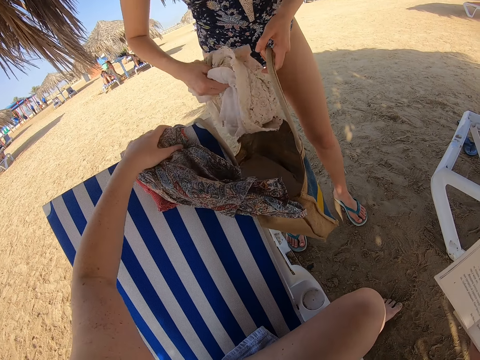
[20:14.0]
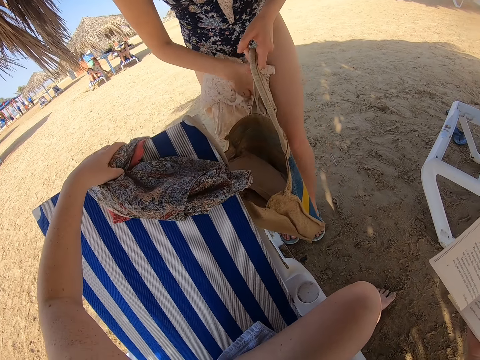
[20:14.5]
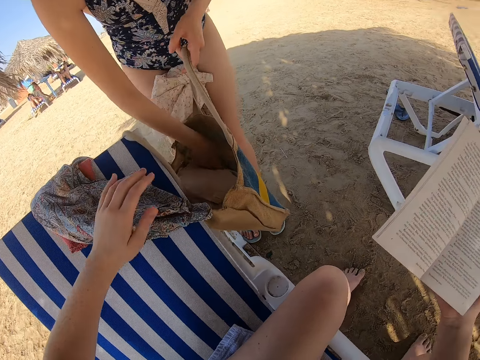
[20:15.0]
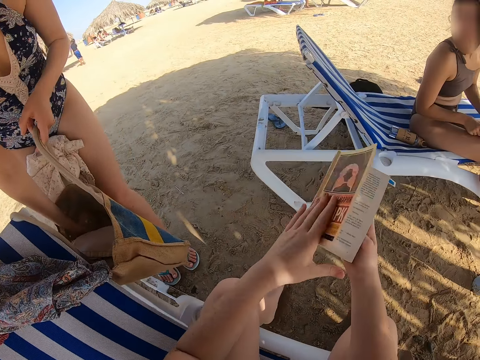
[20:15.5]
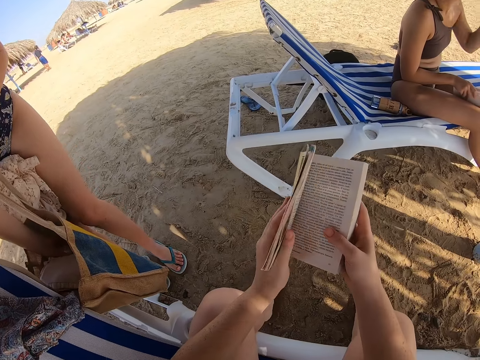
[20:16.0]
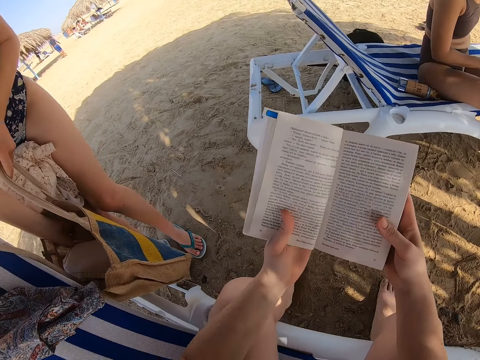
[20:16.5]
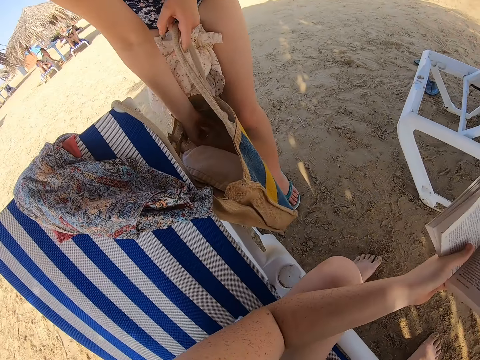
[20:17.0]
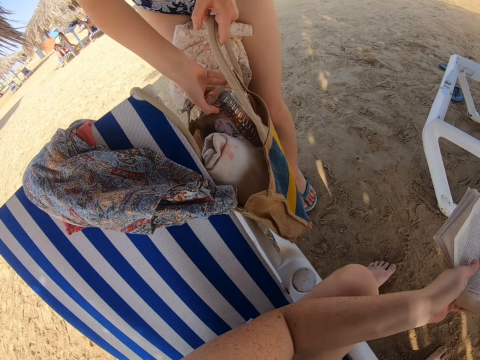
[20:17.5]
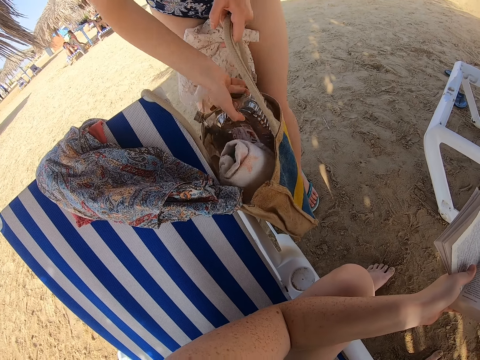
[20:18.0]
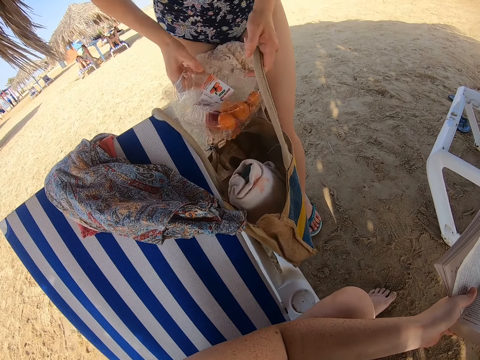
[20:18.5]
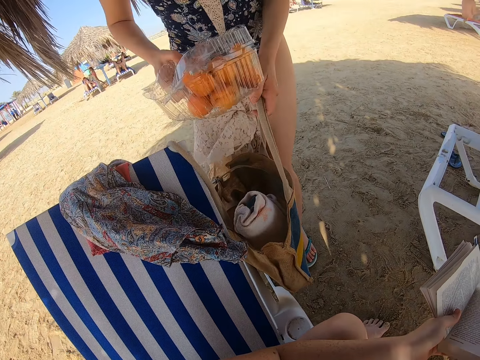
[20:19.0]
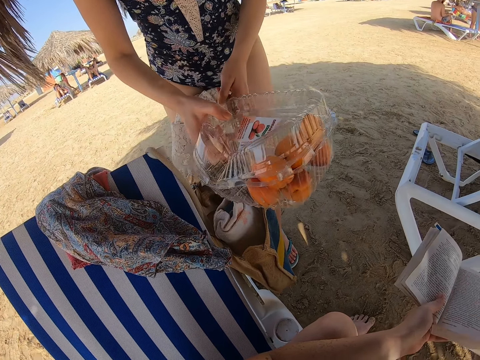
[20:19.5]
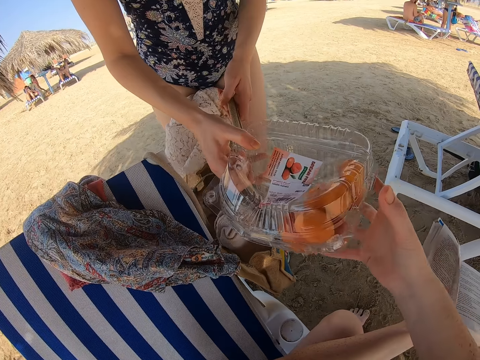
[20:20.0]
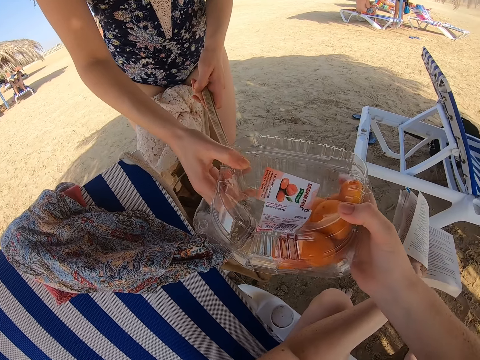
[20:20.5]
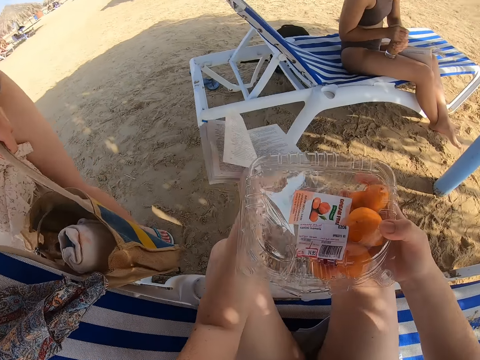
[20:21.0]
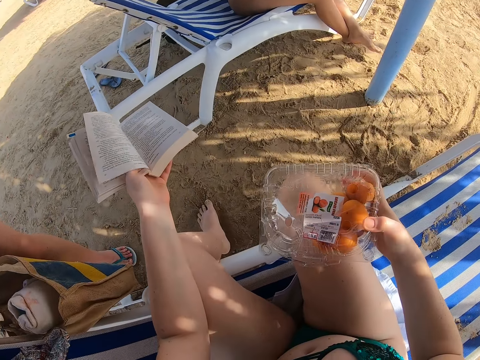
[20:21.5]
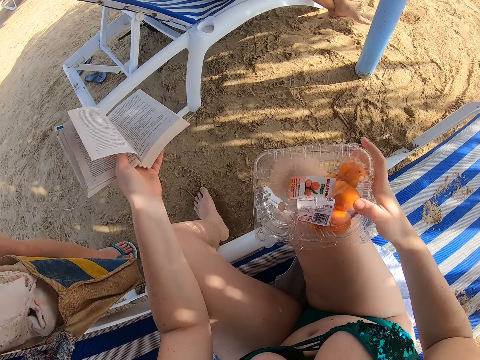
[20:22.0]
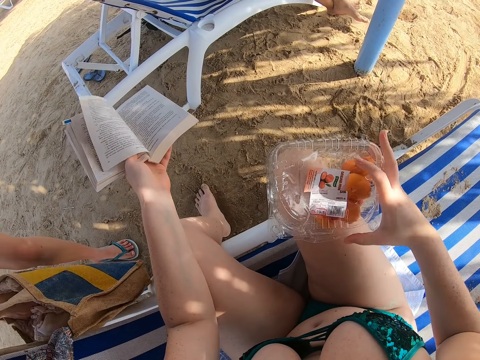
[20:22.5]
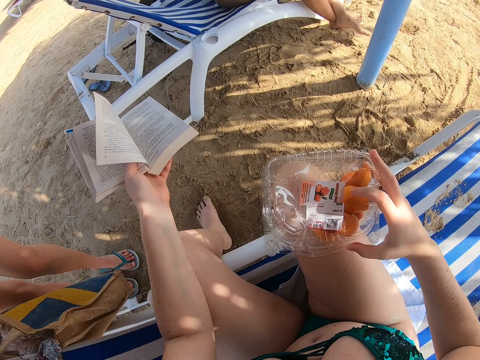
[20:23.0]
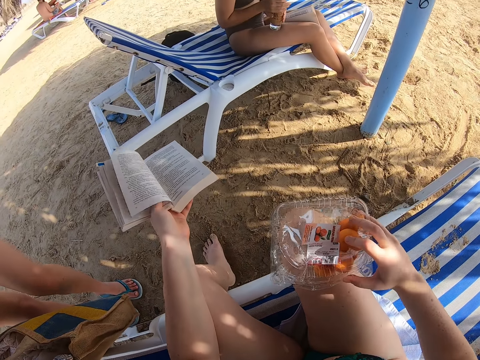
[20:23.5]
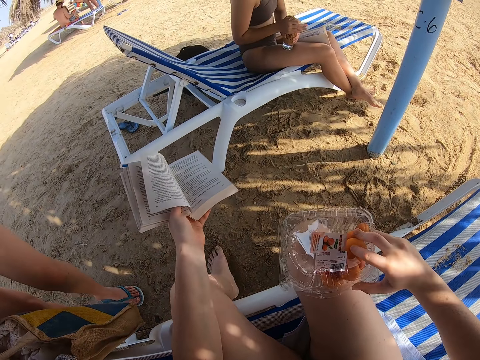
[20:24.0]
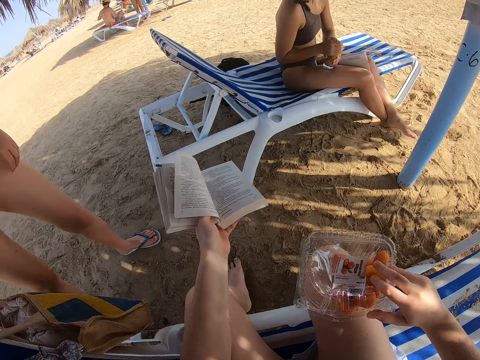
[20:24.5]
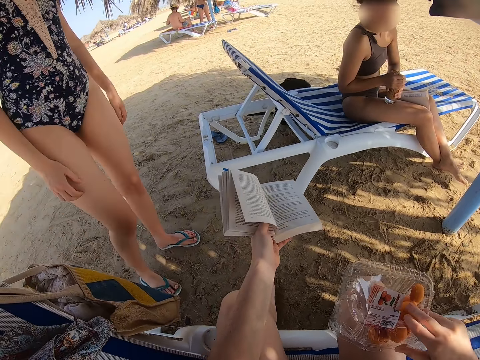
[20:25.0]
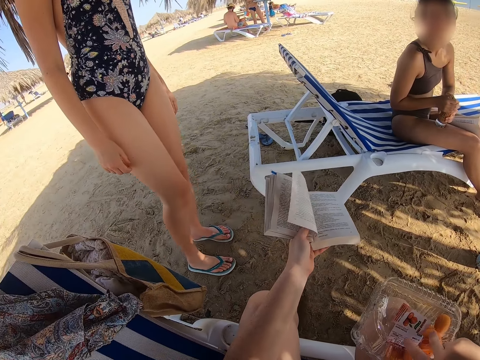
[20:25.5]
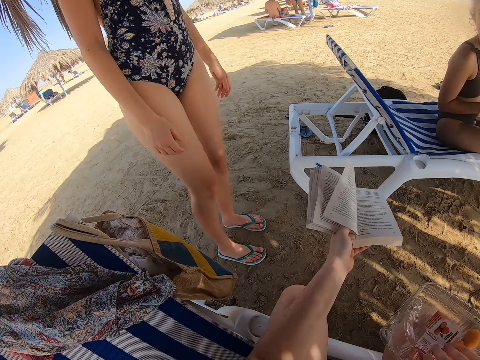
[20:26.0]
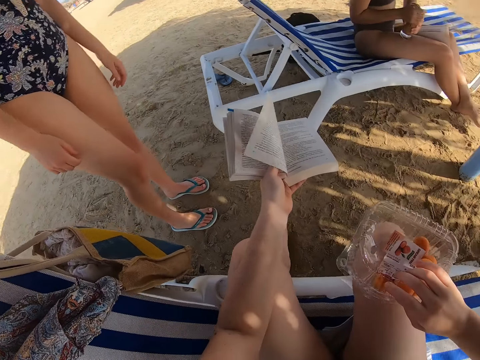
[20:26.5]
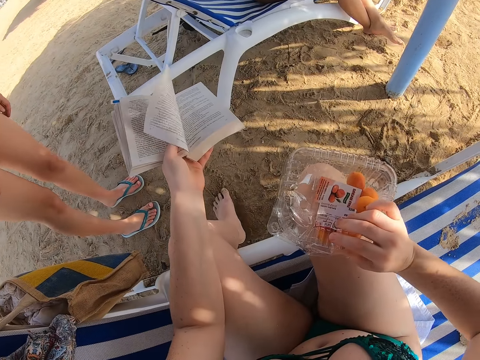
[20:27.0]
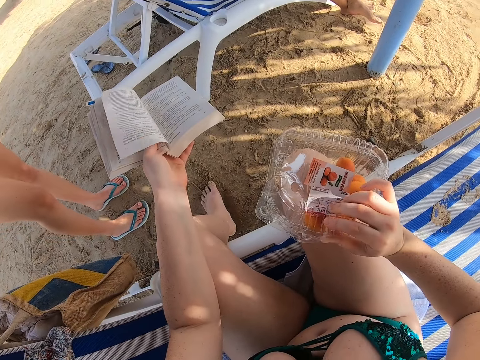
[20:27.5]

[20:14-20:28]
A lady holds clothes on the bench with the left hand. The lady puts the dress on the thighs, holds the dress in between the legs, and picks plums. The camera wearer holds the book with both hands. The lady holds the book with both hands. The camera wearer stares at the lady. They pick fruits from the hand bag with the right hand. The lady gives the plums to the camera wearer. The camera wearer takes fruit from the lady with the right hand. Another lady holds a water bottle. The first lady picks the dress. The camera wearer places the fruit or container on the lap with the right hand. The first lady puts the dress in the bag and hangs the bag on the seat. The camera wearer tries to open the container. The first lady moves the legs.

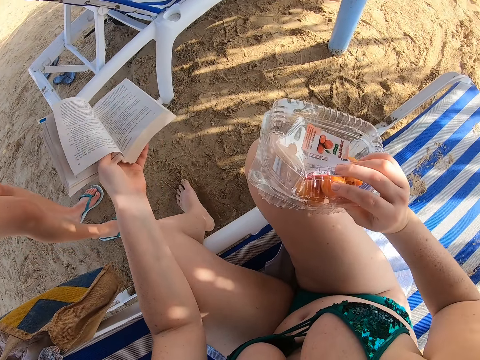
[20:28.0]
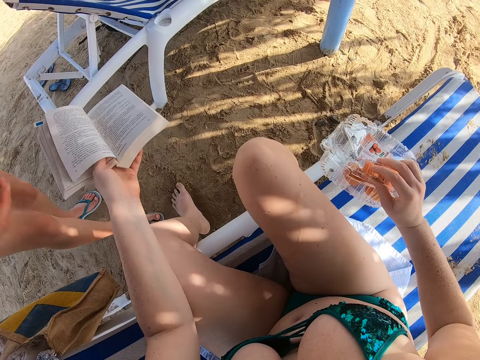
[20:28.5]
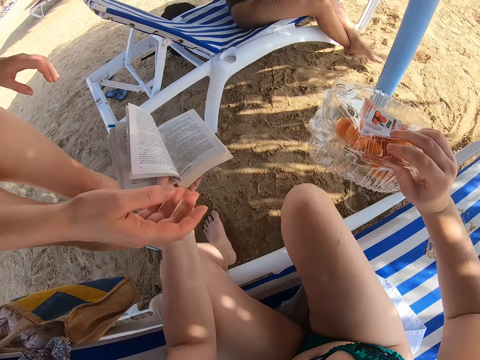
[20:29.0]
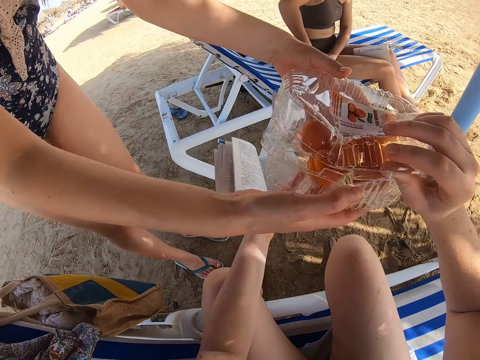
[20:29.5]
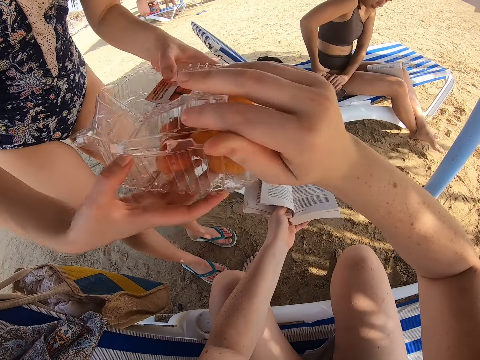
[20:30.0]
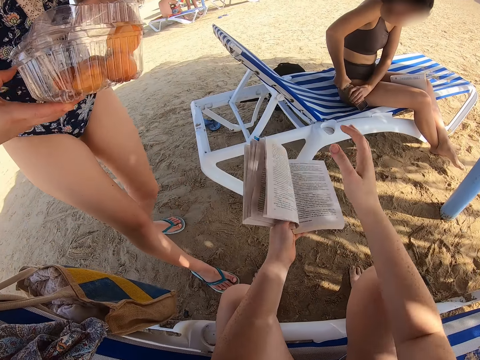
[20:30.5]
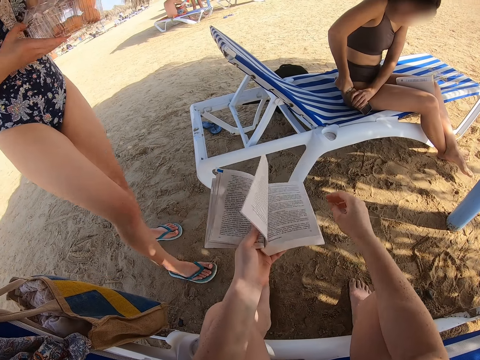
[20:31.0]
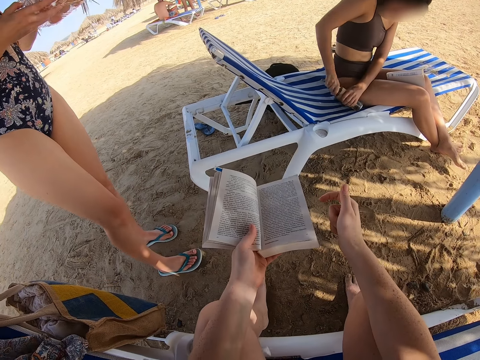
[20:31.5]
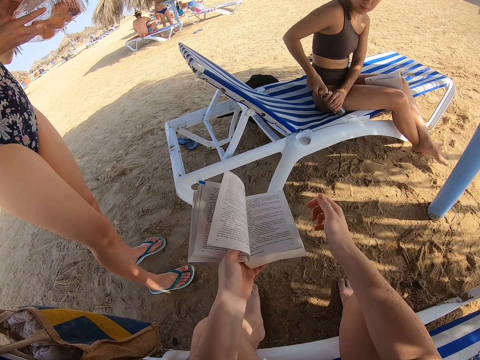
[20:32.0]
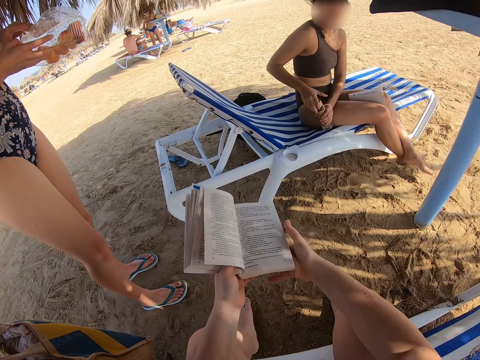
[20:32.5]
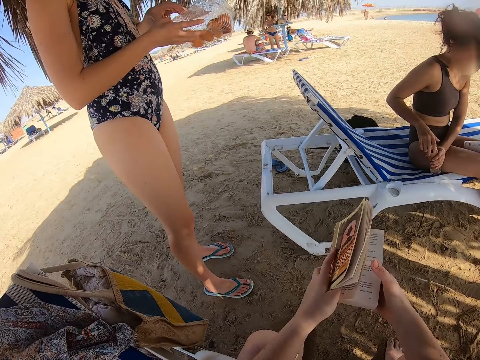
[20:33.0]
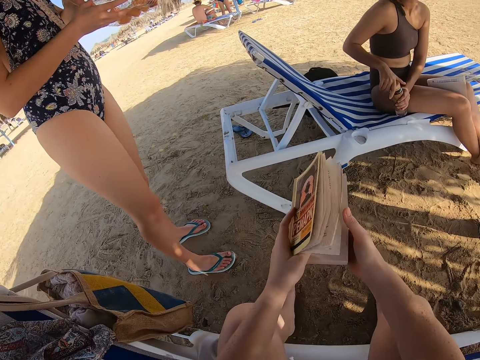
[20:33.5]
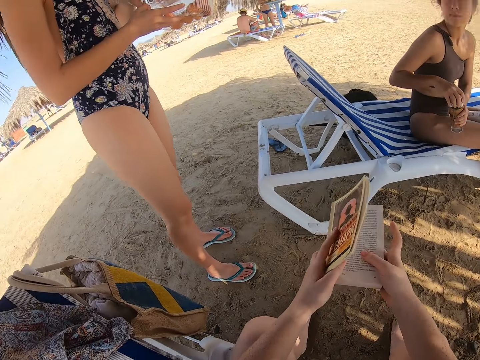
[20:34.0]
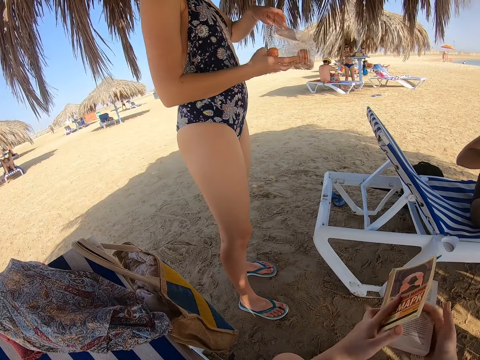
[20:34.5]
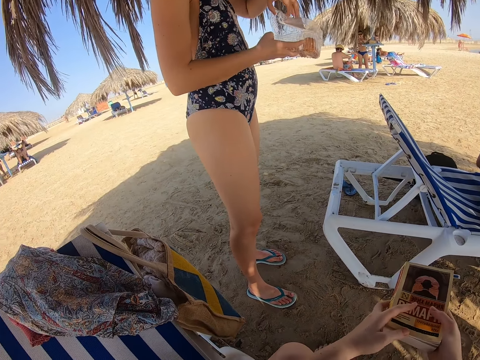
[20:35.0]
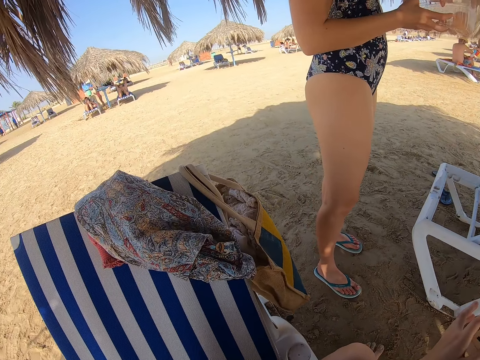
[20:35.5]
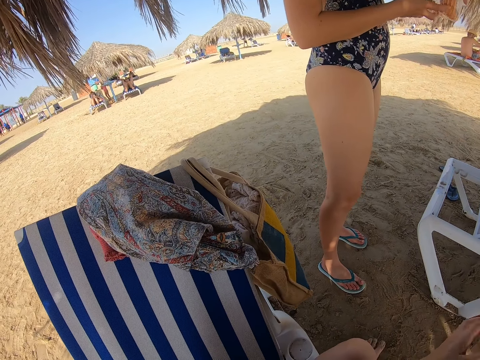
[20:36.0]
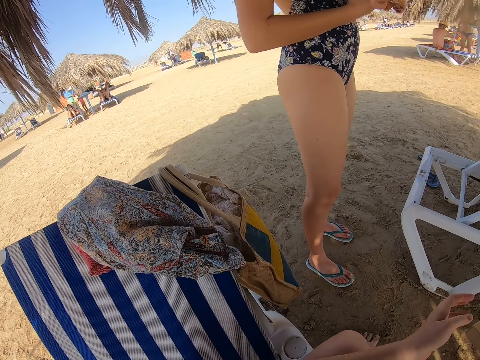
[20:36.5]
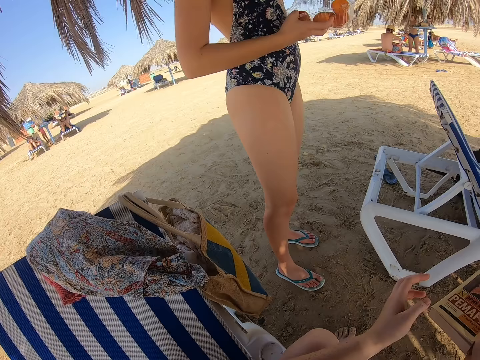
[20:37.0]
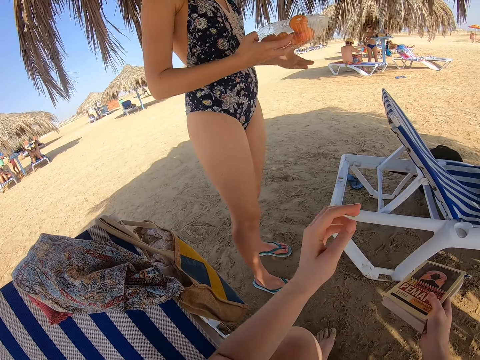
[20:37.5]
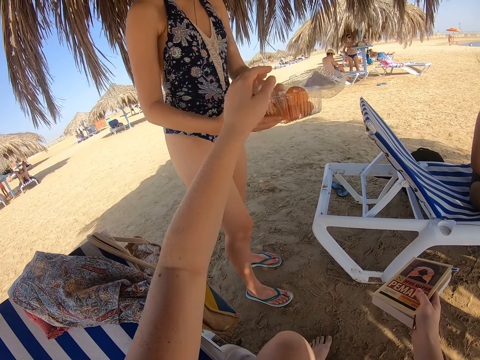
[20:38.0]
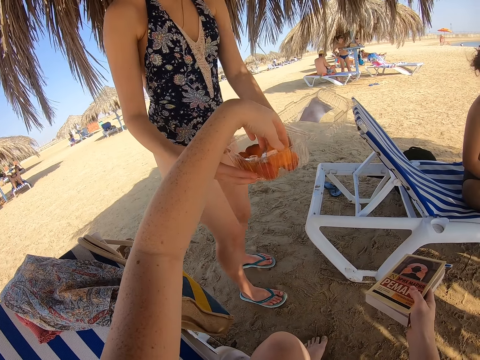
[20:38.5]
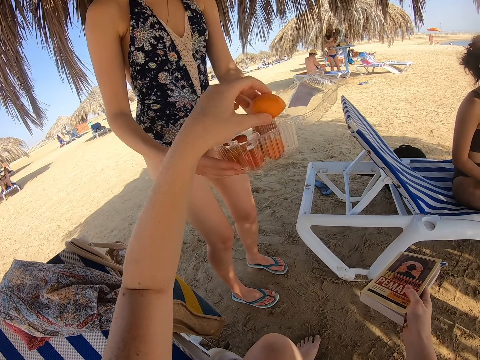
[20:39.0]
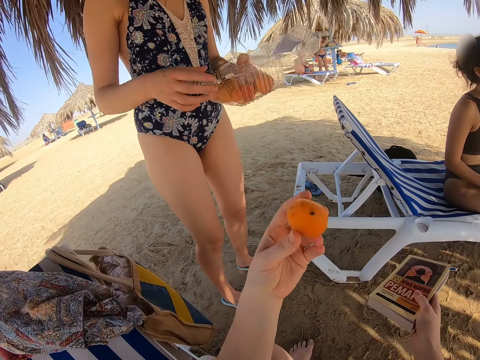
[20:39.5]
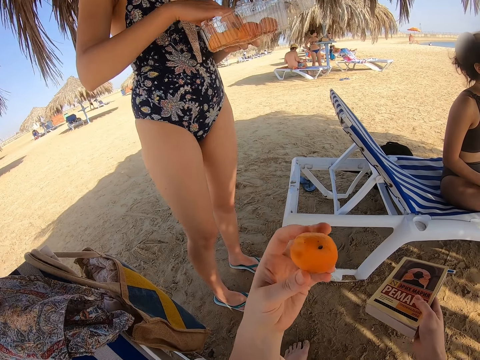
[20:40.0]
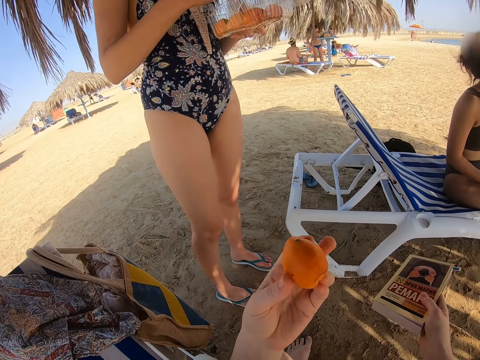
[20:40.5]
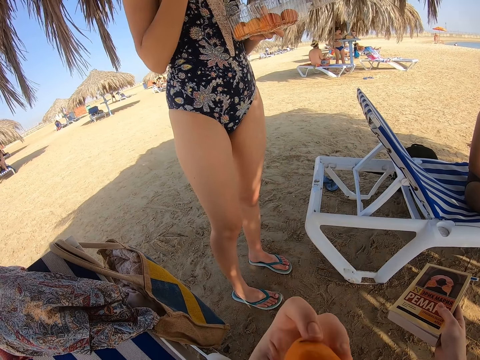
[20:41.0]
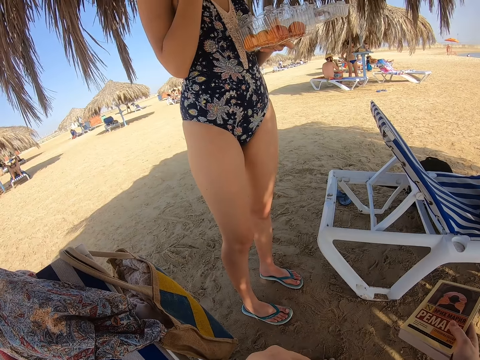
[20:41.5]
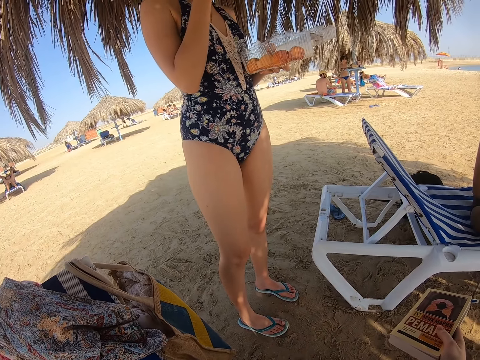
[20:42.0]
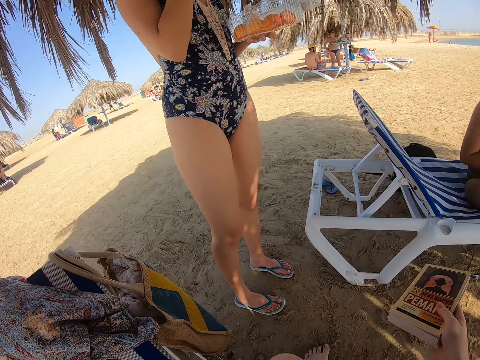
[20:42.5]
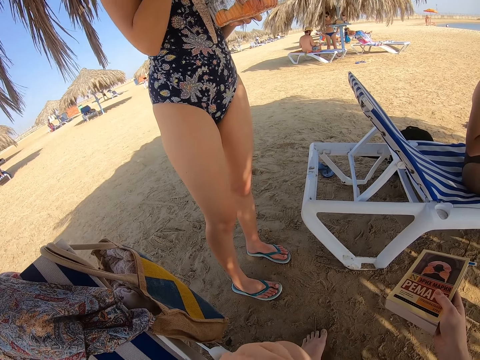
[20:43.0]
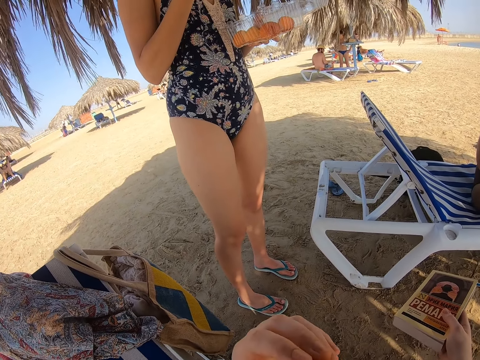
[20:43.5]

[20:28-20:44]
The camera wearer gives the lady the fruit or container with the right hand. Another lady opens the water bottle. The camera wearer holds the book with both hands. The first lady opens the container. The camera wearer closes the book with the left hand and picks fruit from the first lady. The first lady picks plums and eats the plums. The camera wearer eats the plums and bites the fruit.
